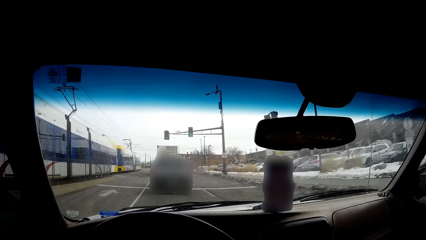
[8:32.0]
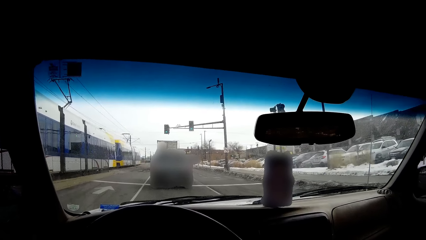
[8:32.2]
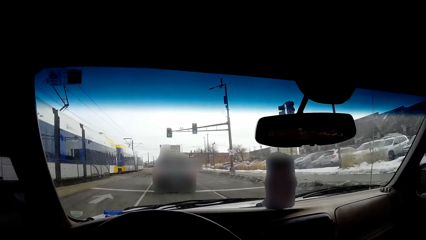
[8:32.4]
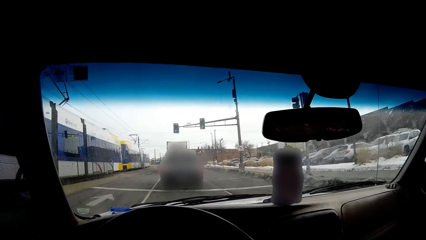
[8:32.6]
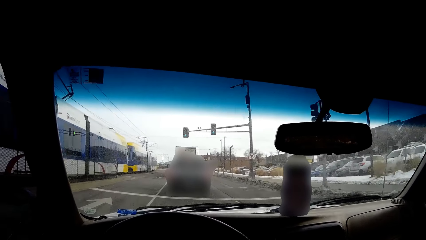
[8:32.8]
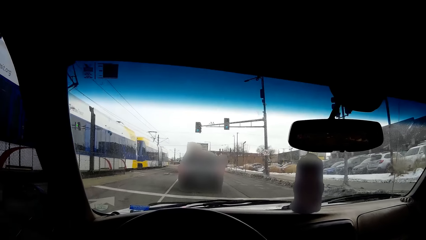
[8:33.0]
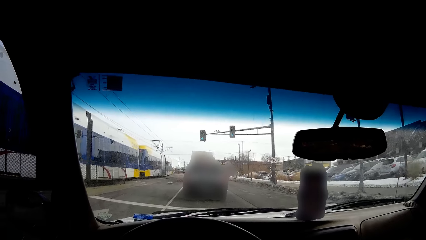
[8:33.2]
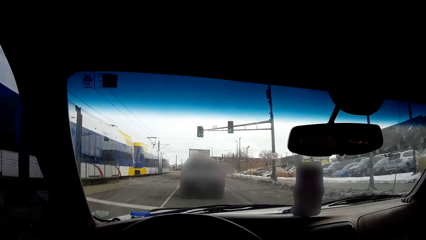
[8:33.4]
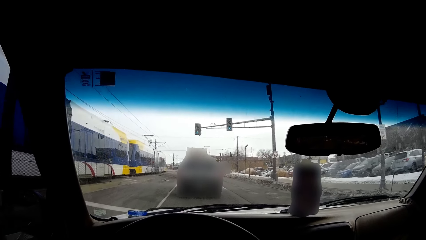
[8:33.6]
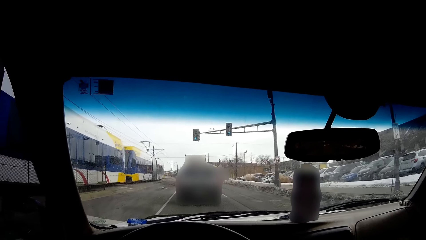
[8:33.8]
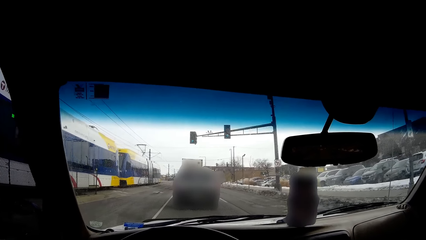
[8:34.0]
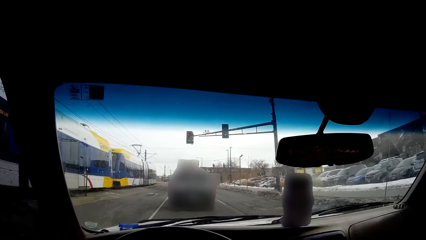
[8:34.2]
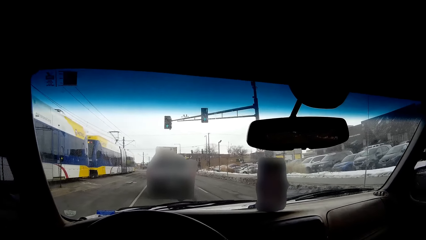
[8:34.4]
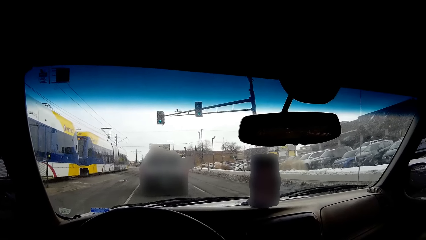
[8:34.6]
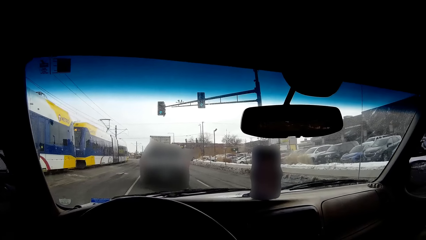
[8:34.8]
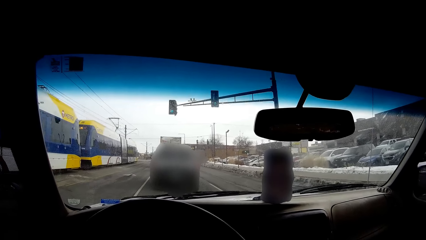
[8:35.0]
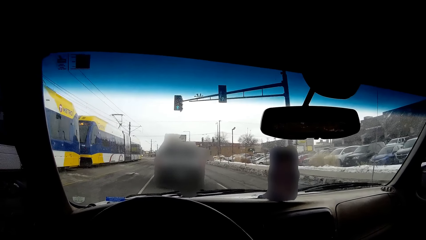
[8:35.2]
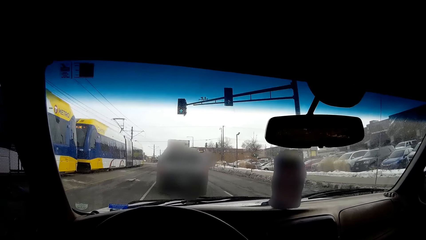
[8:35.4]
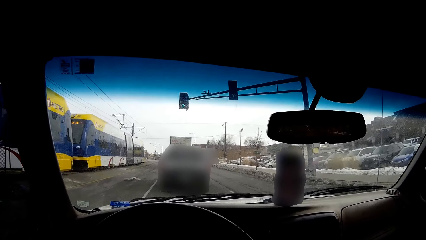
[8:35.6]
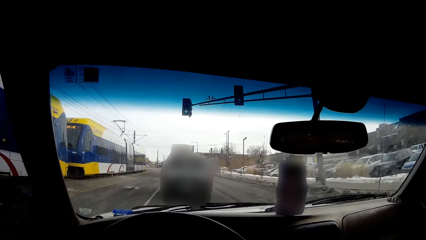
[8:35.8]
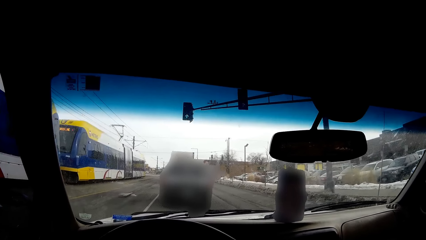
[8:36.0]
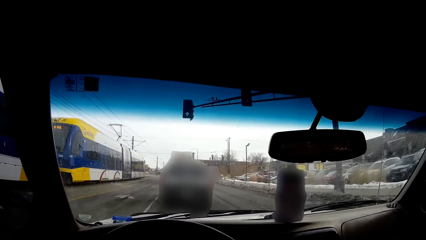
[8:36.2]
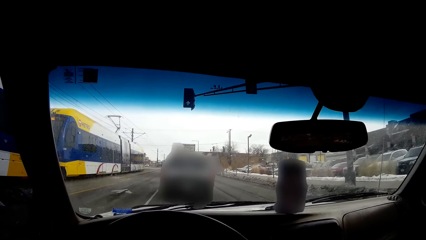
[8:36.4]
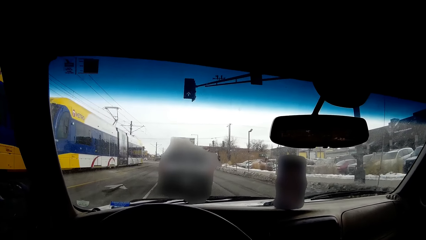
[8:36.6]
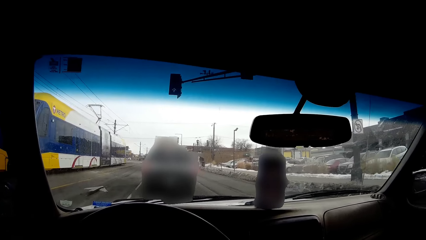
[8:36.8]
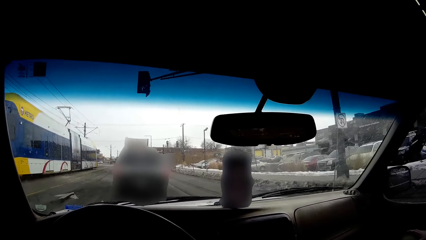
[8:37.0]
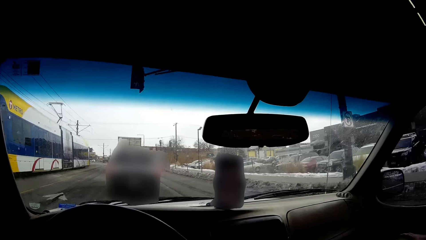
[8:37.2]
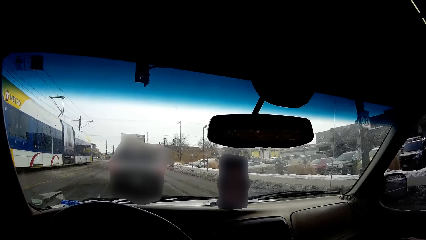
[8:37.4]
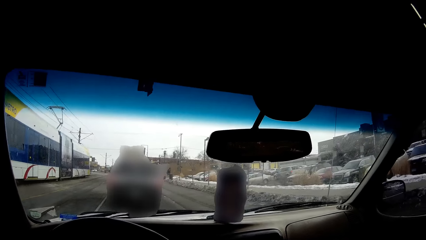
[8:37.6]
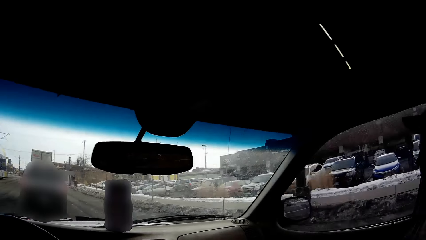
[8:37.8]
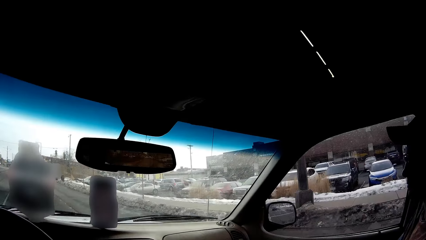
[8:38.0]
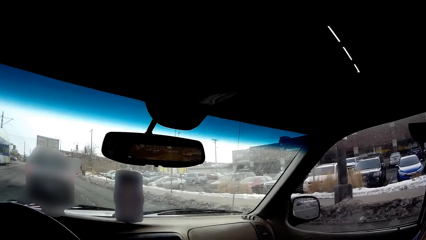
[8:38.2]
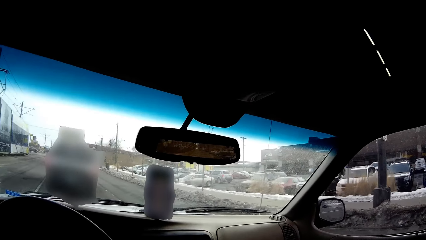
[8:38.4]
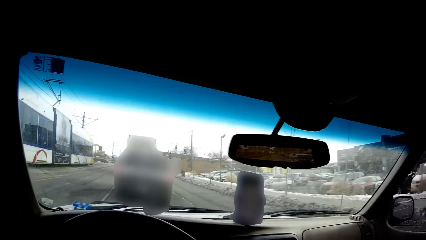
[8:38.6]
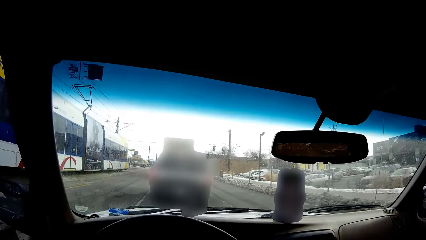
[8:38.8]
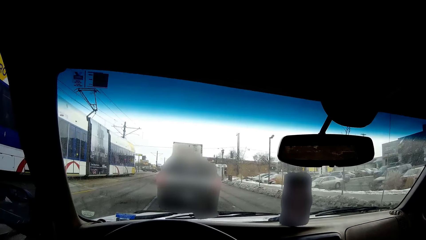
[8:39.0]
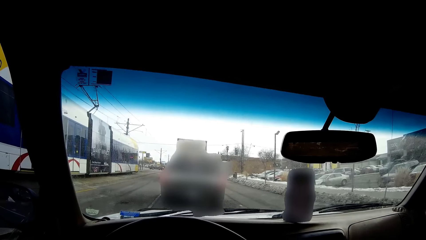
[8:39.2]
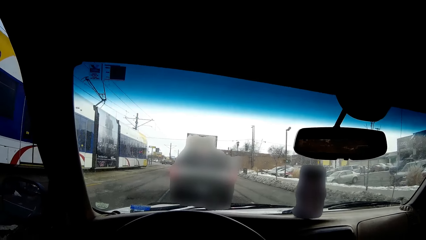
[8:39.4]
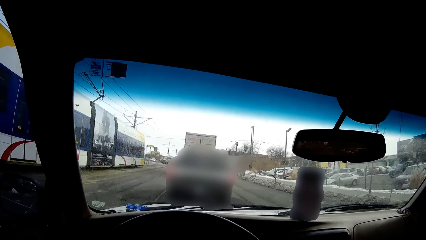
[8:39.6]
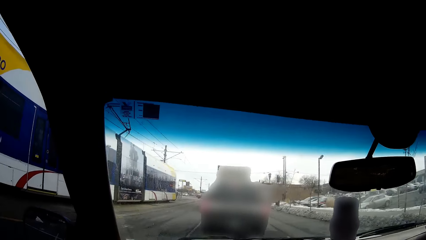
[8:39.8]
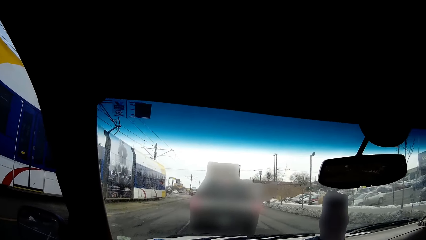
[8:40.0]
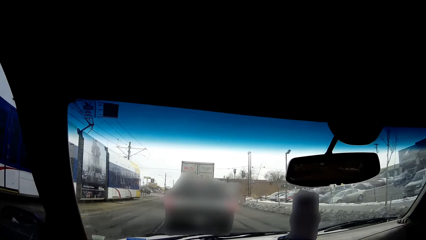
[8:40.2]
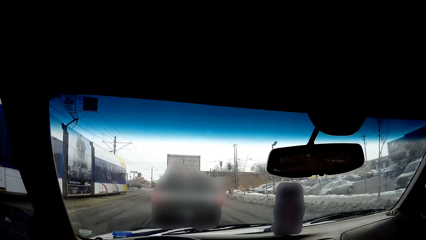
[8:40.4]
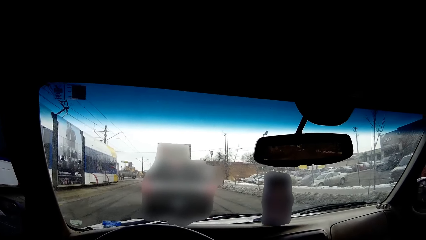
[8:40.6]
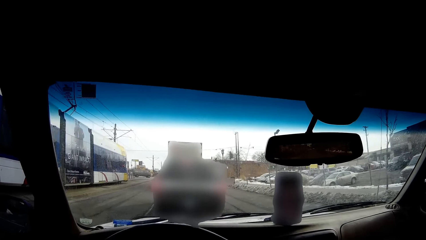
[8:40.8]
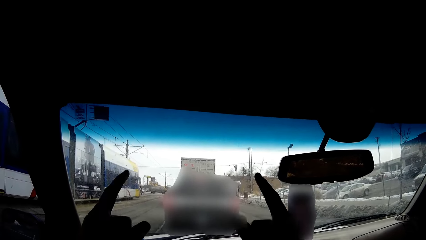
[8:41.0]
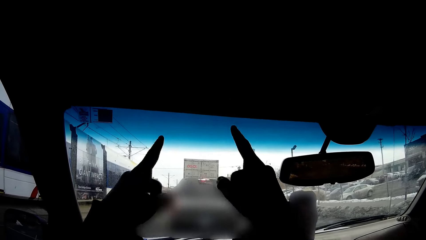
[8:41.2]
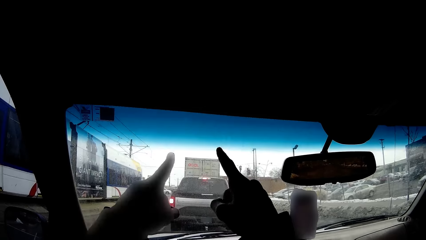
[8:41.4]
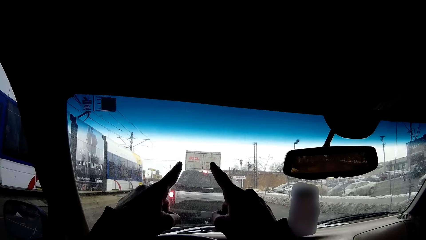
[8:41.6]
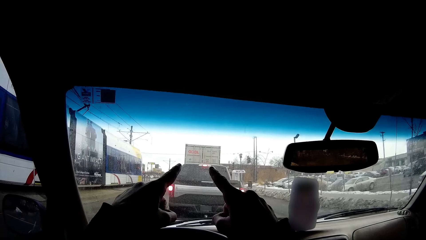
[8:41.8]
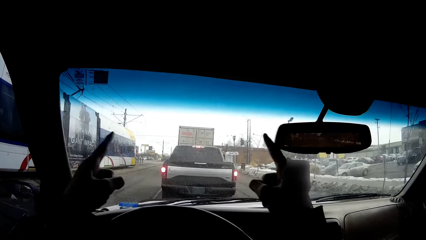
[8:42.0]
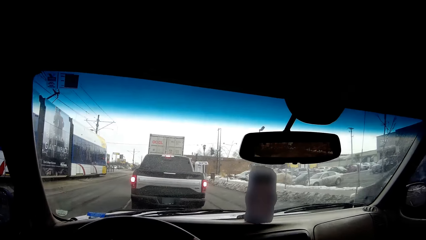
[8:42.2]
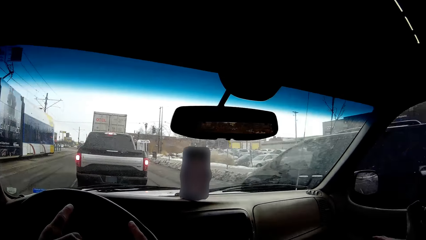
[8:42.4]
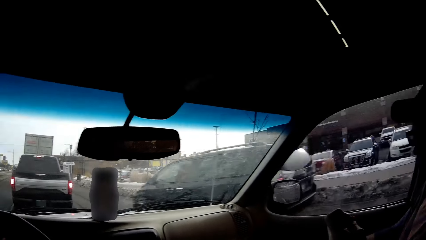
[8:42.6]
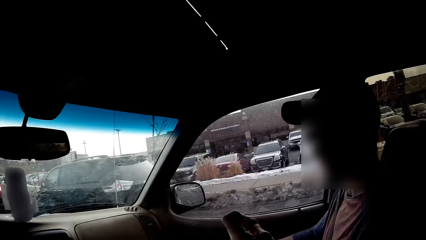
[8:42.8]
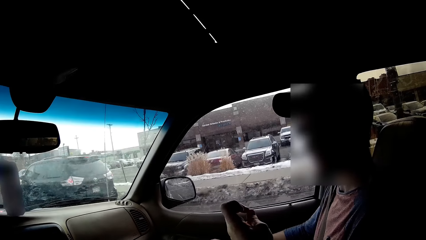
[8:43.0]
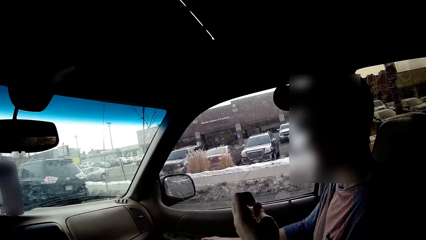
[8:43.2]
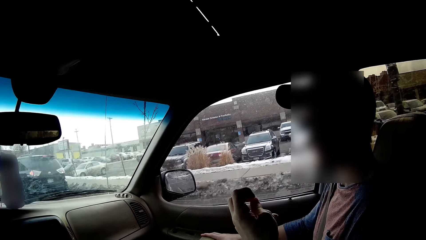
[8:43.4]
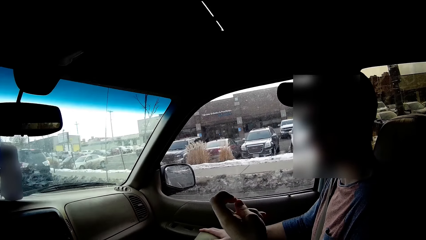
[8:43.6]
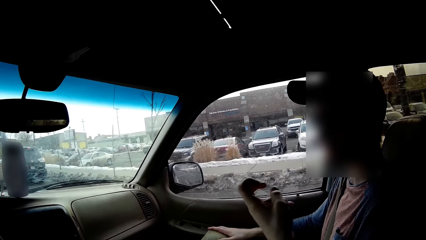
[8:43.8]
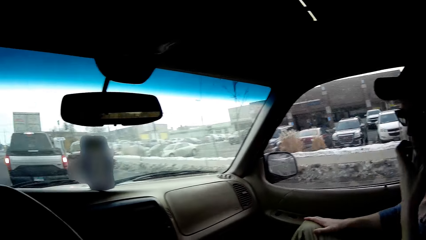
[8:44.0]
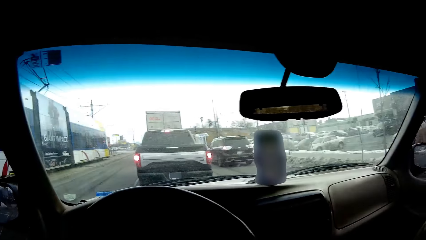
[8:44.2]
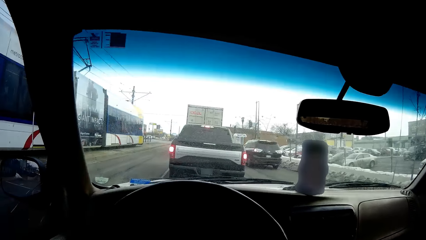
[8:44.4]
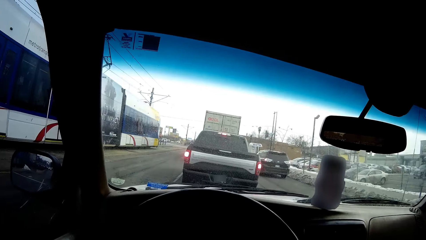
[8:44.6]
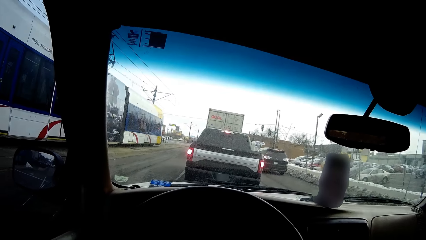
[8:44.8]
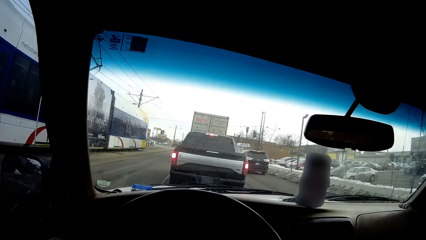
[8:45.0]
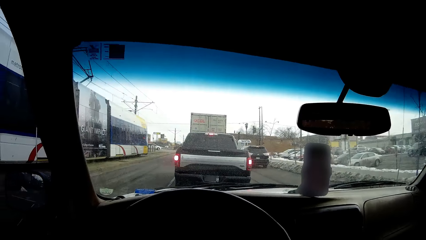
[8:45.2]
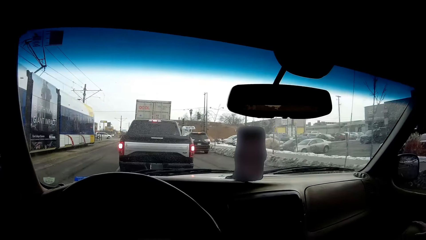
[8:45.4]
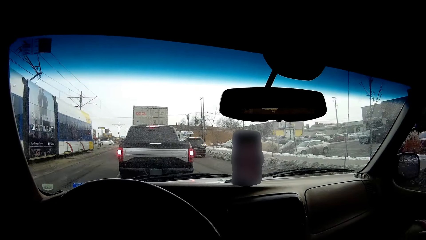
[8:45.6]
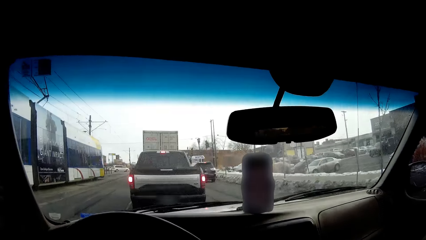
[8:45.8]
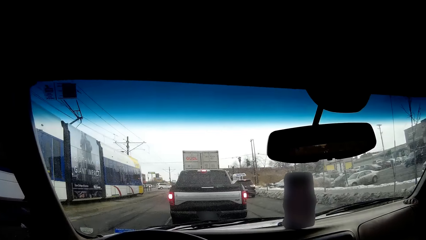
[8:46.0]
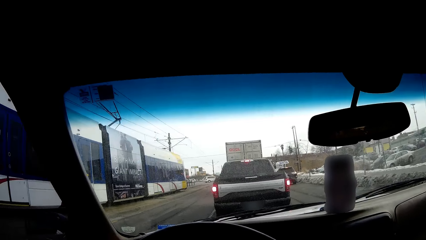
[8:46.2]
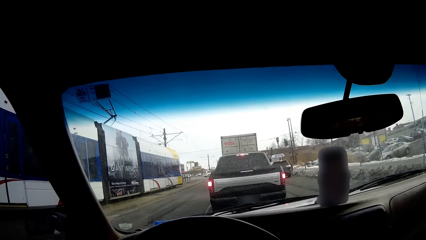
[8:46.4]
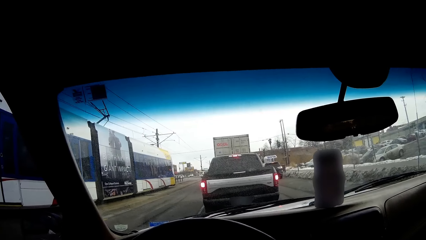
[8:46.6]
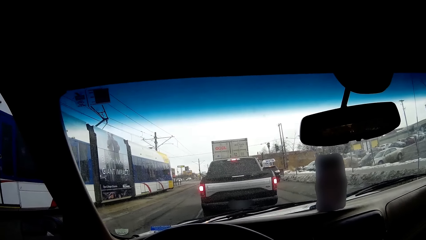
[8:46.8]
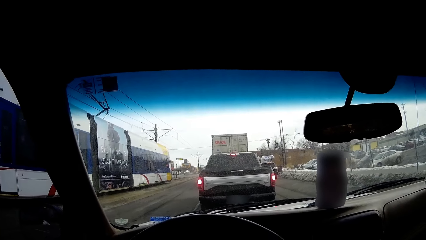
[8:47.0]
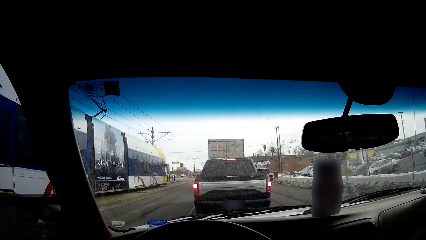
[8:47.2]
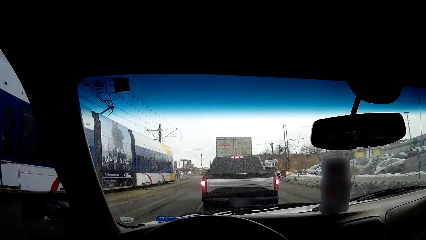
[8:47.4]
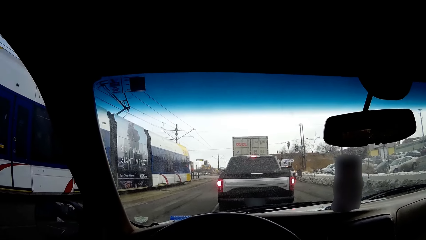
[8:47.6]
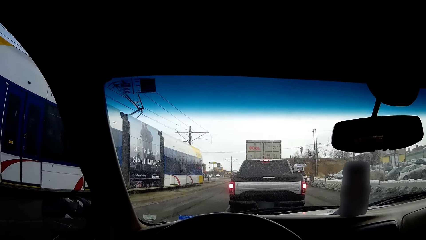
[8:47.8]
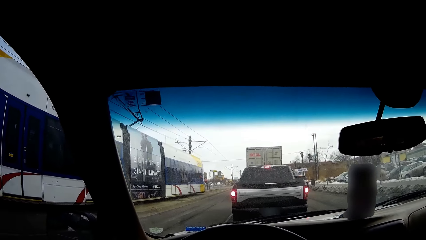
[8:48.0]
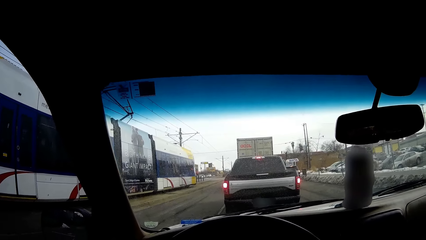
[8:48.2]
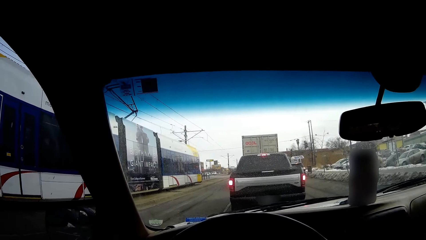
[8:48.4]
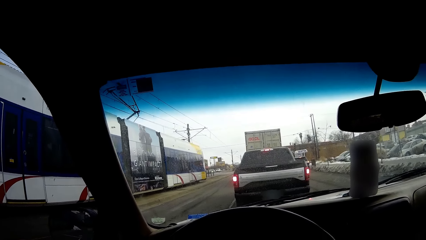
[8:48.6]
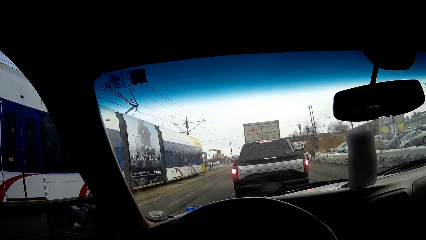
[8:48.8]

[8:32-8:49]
The camera wearer drives a car on the road. They drive on the road again. They point fingers. They hold the steering wheel and look around. A man dialogues with the camera wearer. The man moves a hand. The camera wearer looks around.
